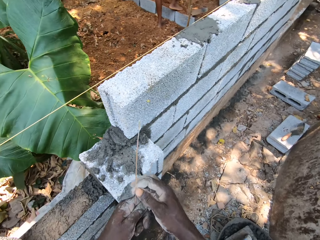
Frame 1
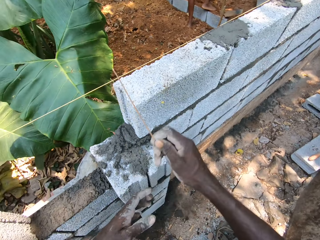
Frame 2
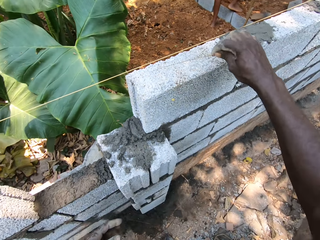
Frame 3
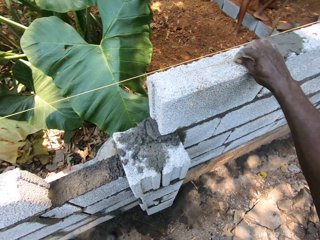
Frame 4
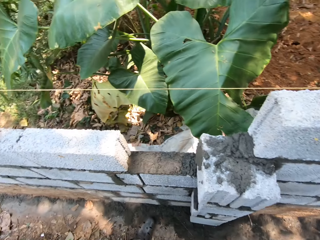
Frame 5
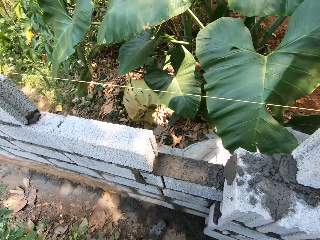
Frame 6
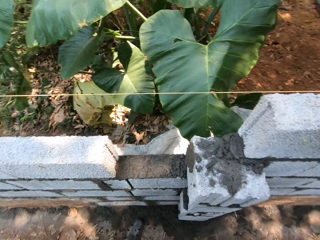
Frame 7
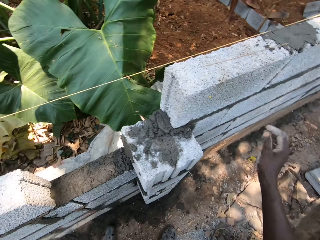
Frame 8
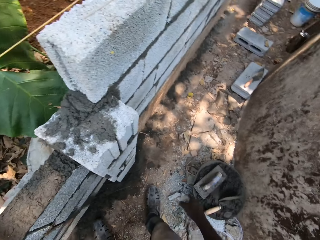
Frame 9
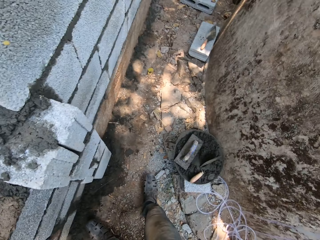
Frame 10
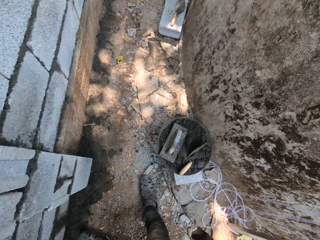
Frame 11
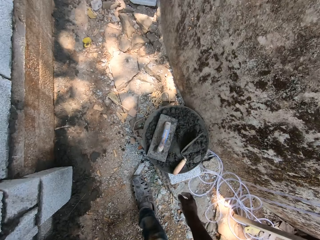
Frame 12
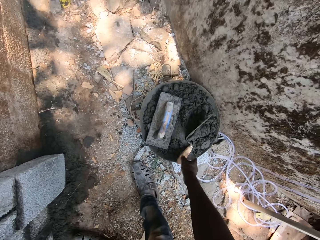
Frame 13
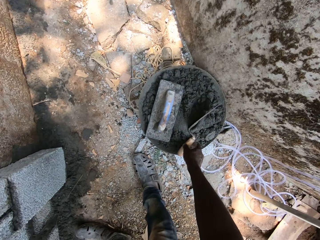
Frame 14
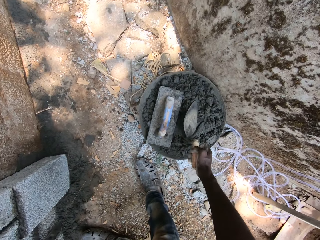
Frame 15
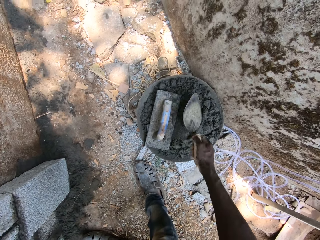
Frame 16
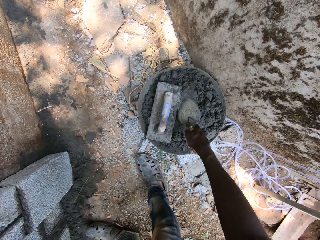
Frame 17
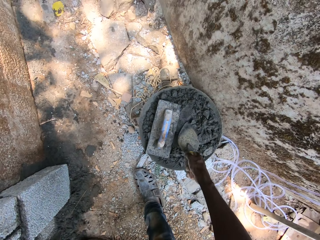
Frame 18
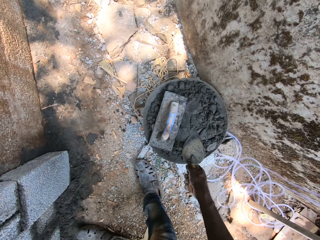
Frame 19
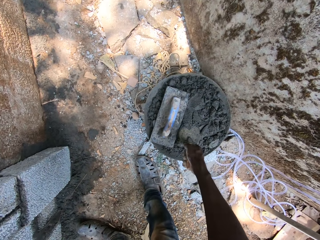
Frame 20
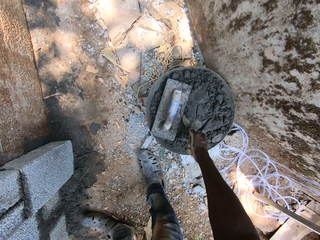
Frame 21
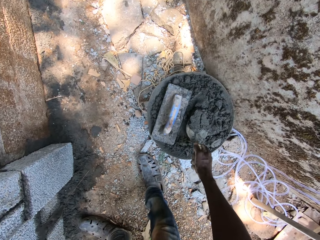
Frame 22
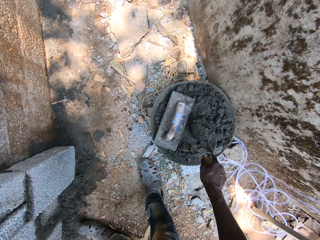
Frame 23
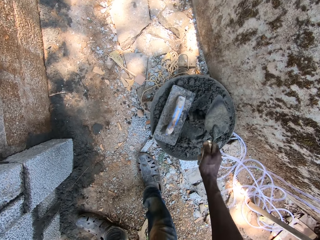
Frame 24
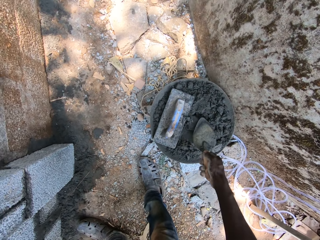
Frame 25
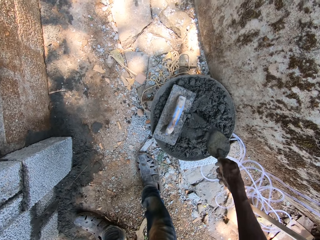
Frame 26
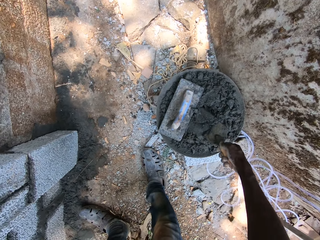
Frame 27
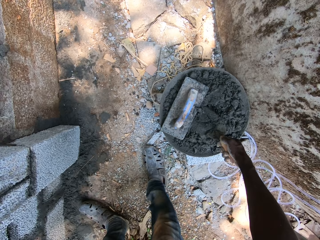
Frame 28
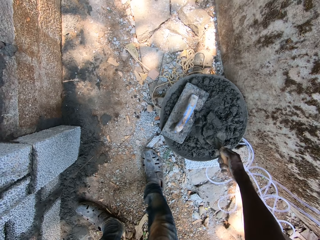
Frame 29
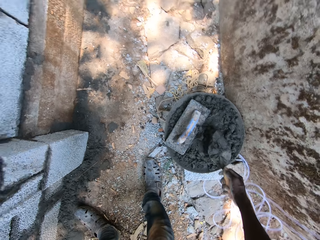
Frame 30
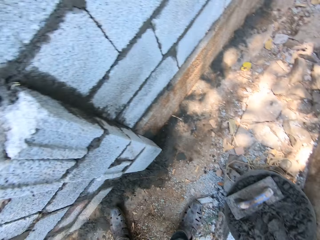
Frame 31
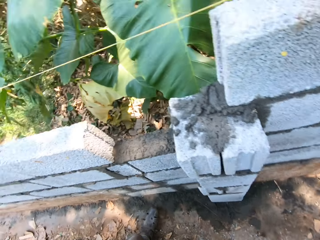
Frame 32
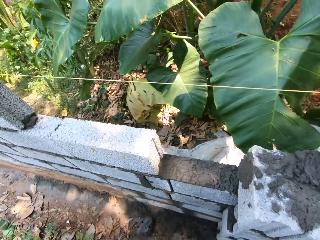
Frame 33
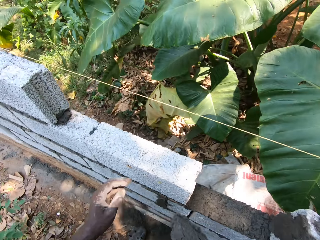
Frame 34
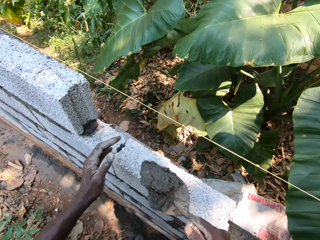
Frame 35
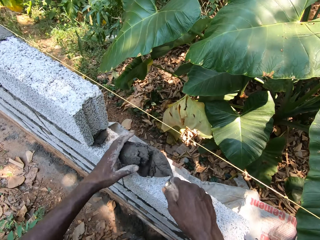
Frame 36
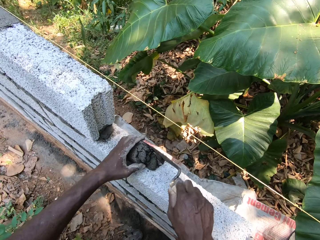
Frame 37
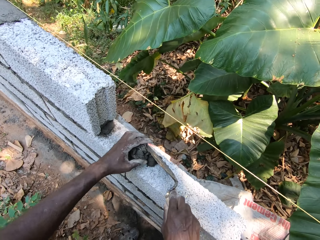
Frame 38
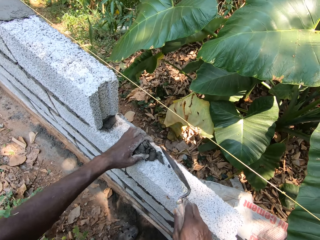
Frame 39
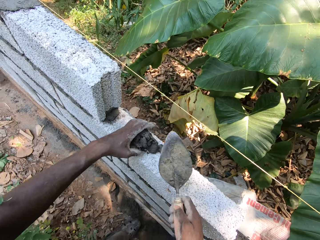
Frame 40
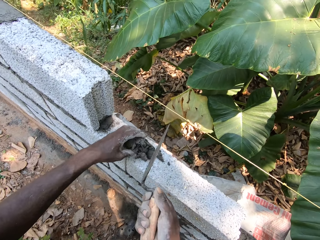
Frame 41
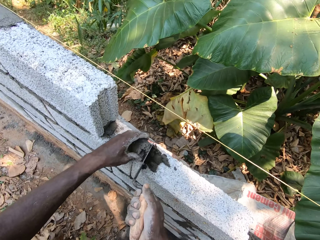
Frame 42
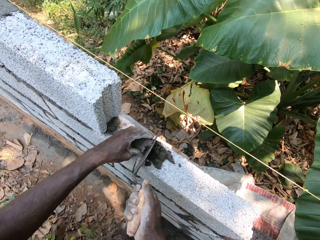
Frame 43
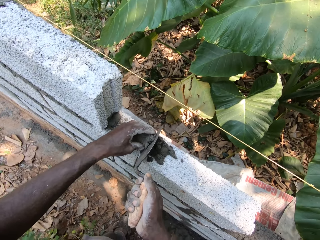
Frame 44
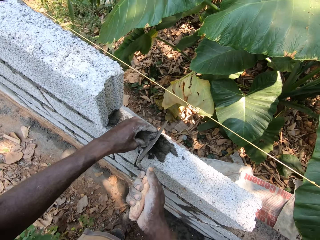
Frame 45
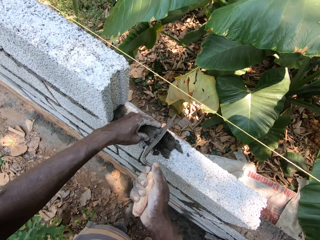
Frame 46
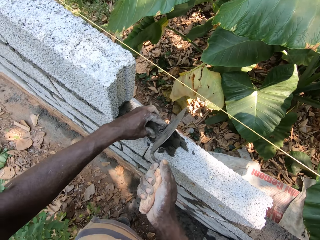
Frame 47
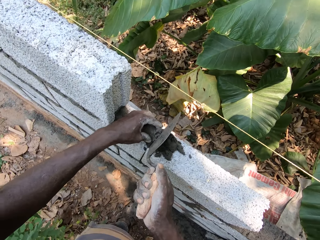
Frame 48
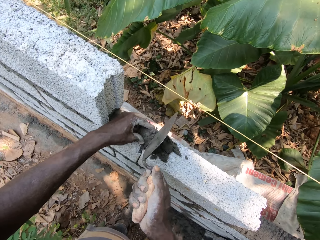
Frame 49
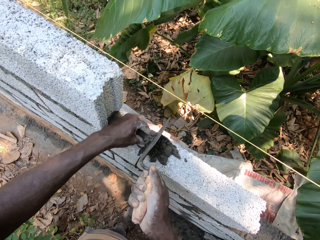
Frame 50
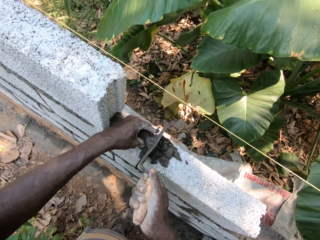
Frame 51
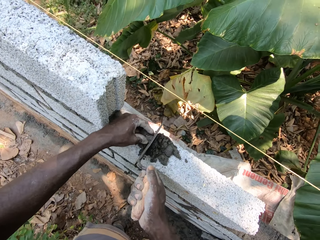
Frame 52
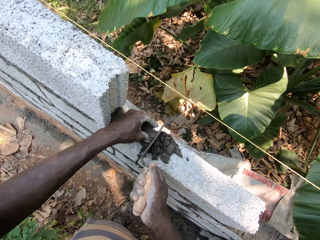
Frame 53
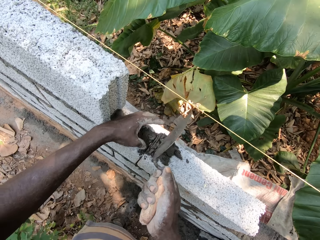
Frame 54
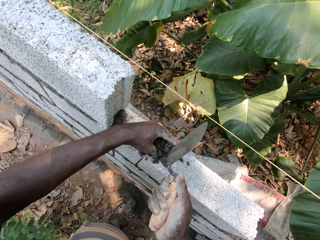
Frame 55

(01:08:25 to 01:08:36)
The camera wearer drops the stick of broom on the wall with his right hand. He puts the thread on the concrete block. He picks the trowel from the bucket of cement mortar with his right hand. He scoops cement mortar from the bucket on the ground with the trowel in his right hand. He pours the cement mortar on the wall with the trowel in his right hand. He moves around. He plasters the wall with the cement mortar, the trowel in his right hand and his left hand.

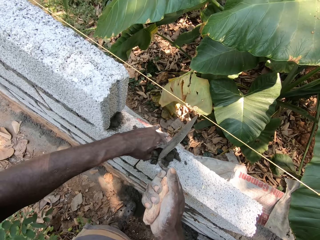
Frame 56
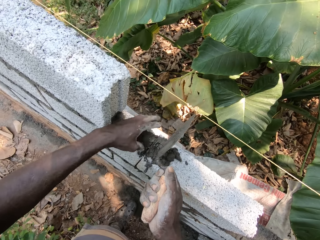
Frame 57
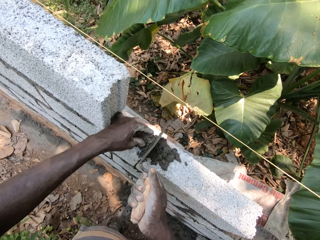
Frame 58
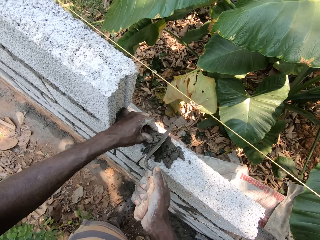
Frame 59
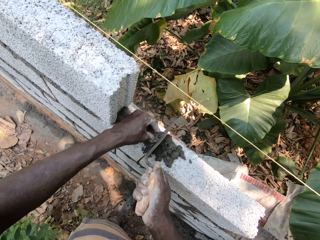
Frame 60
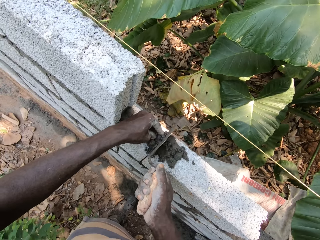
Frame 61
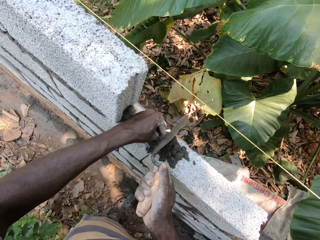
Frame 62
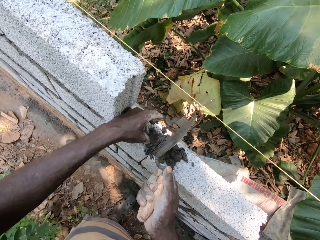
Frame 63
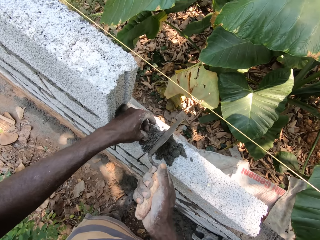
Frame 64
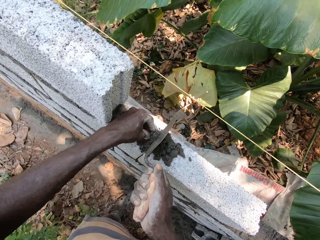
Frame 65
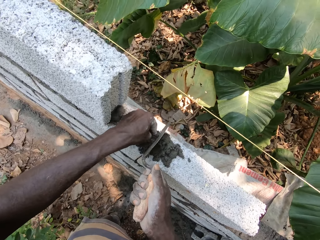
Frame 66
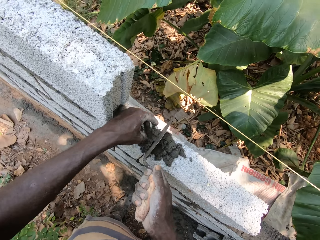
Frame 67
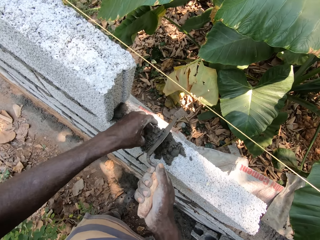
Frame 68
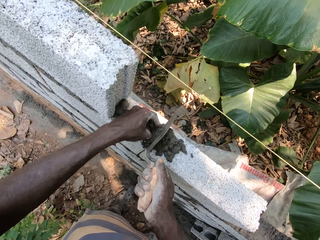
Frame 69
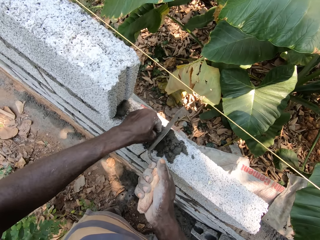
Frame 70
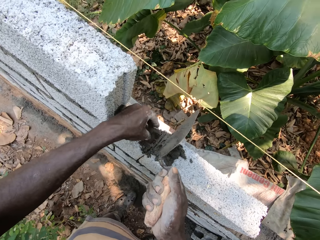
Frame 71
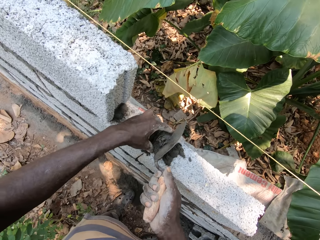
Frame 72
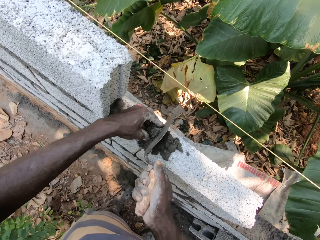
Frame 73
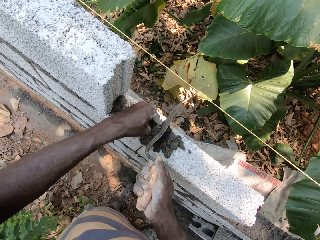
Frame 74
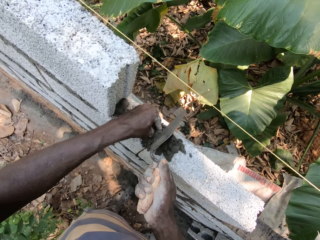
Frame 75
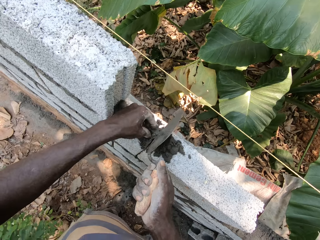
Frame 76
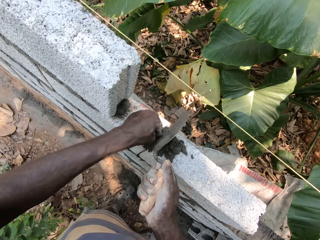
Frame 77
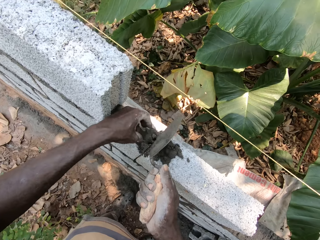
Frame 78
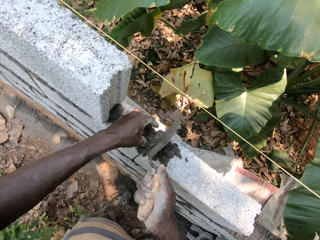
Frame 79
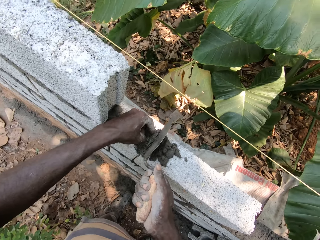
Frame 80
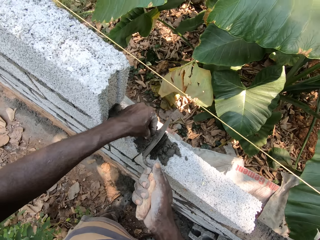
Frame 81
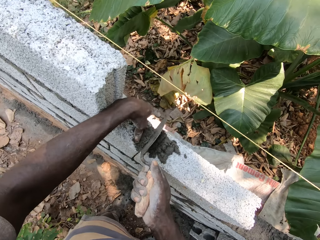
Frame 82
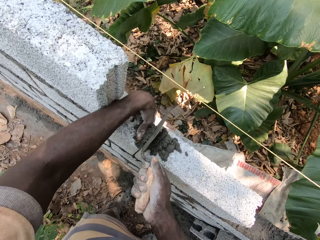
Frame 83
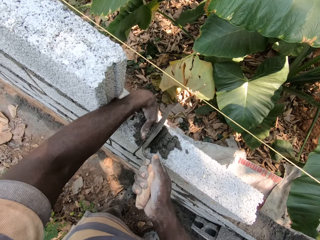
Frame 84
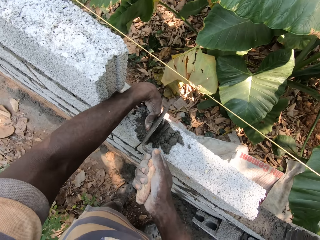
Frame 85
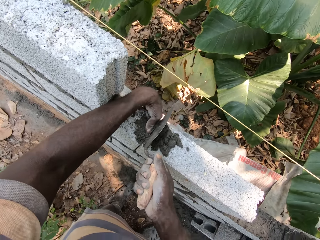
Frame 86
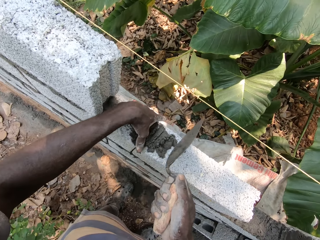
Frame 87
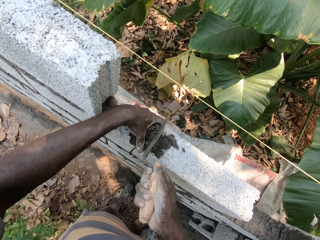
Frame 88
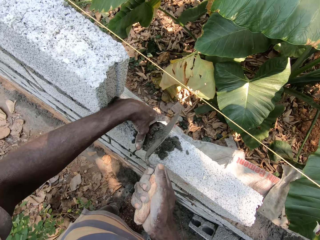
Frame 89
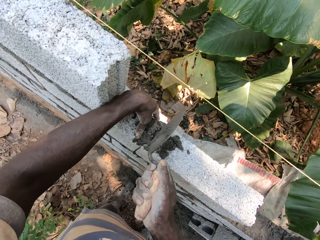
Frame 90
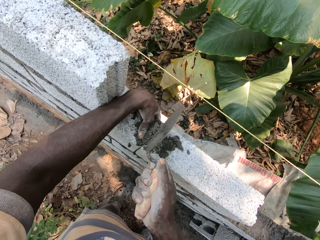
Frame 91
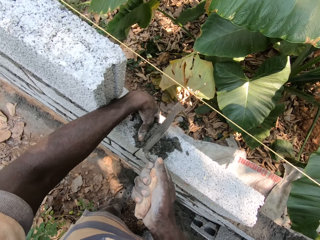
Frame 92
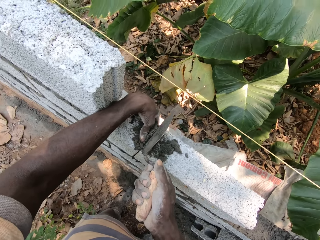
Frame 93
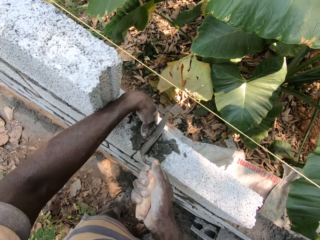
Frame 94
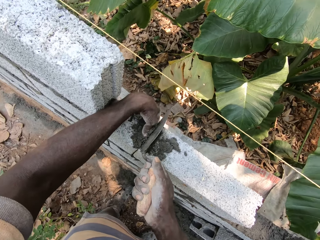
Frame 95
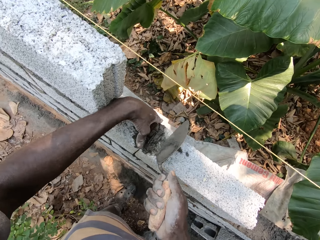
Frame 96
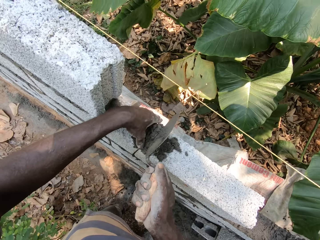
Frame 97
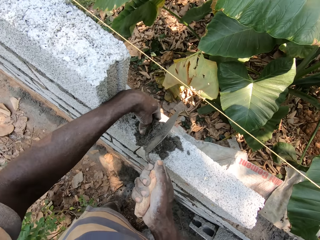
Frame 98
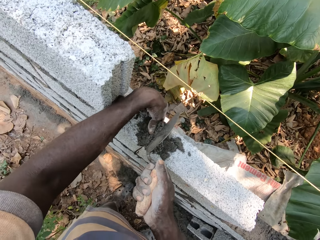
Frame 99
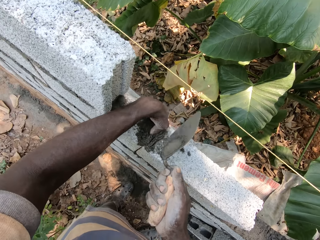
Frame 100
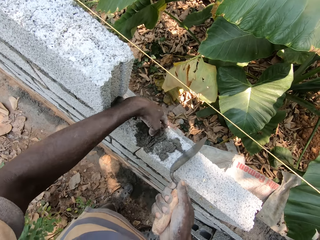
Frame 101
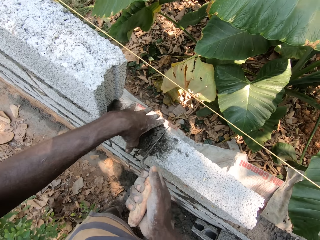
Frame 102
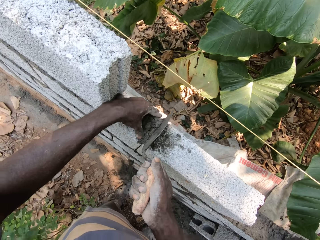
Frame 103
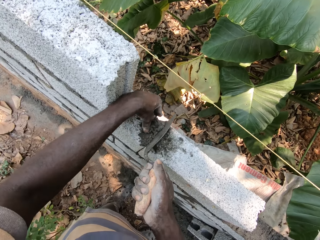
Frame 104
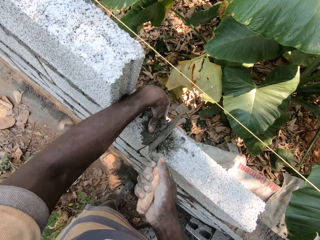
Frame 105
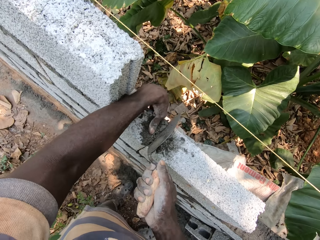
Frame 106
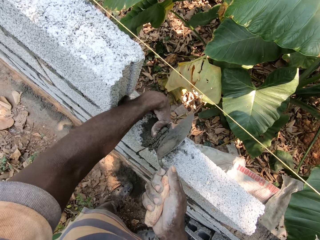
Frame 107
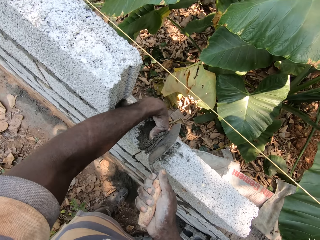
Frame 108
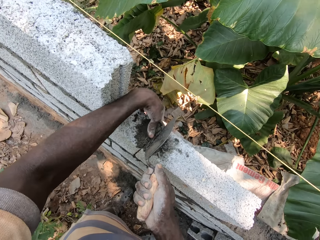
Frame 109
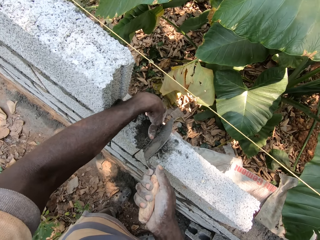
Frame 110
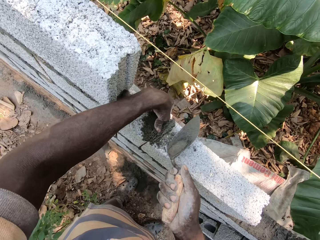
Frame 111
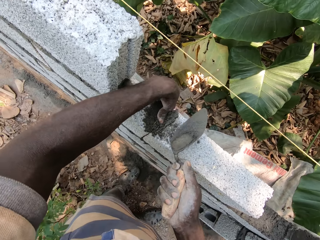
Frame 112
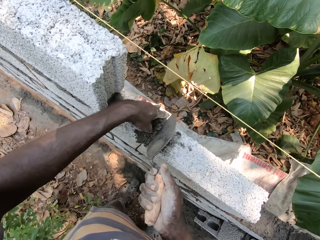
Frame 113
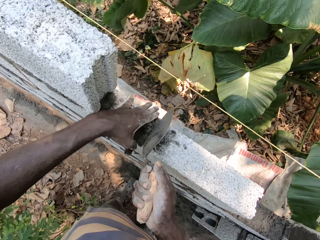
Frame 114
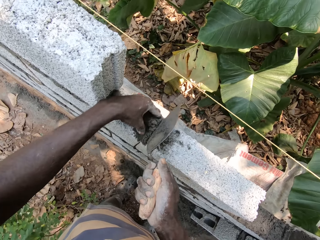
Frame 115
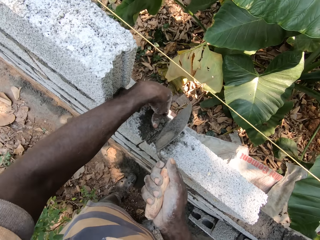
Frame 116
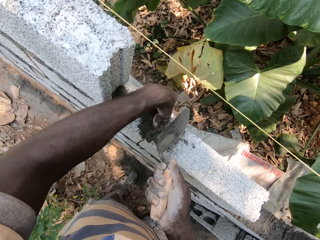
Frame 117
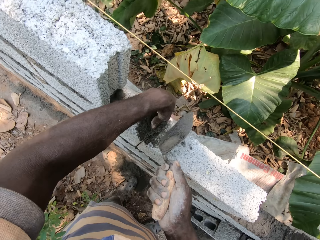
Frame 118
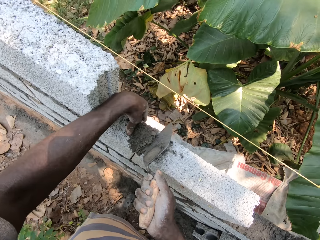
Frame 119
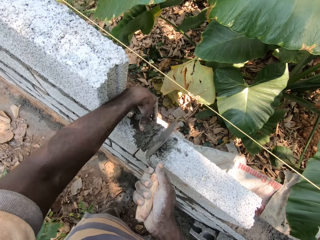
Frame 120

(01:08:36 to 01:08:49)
The camera wearer puts cement between the concrete blocks.
